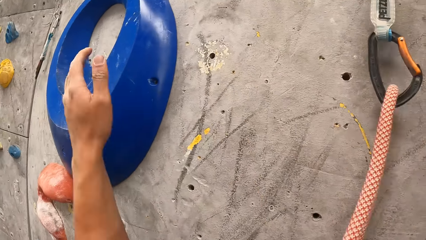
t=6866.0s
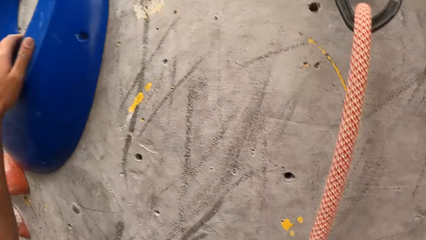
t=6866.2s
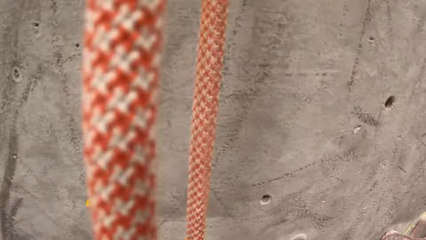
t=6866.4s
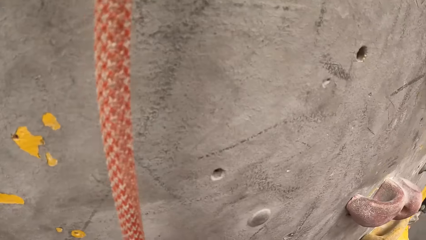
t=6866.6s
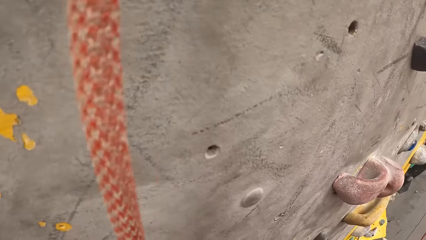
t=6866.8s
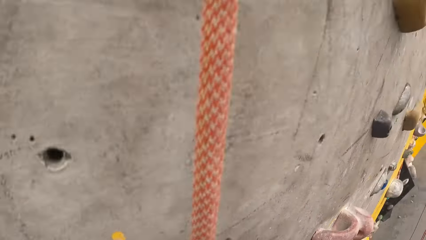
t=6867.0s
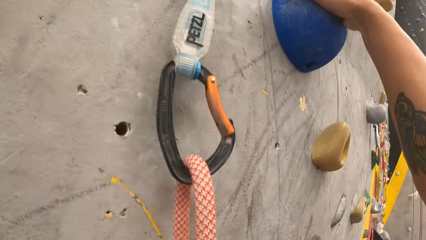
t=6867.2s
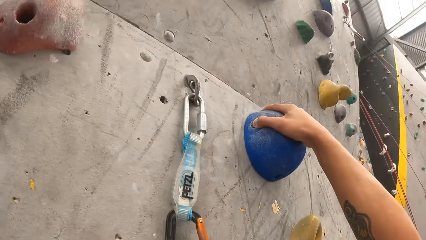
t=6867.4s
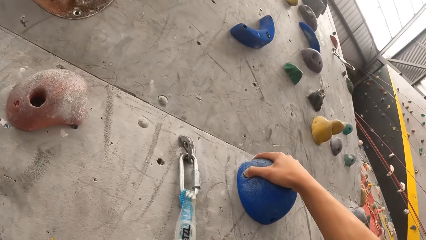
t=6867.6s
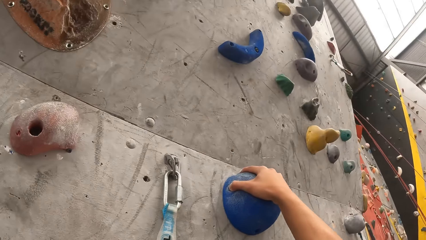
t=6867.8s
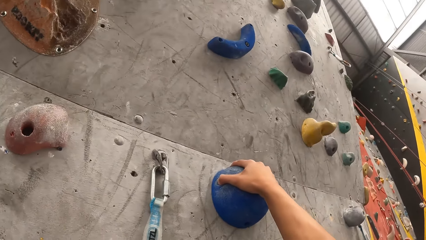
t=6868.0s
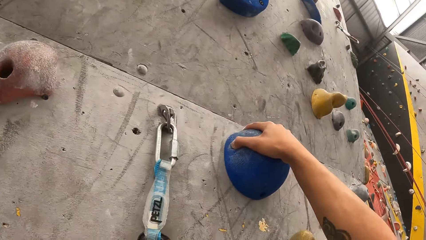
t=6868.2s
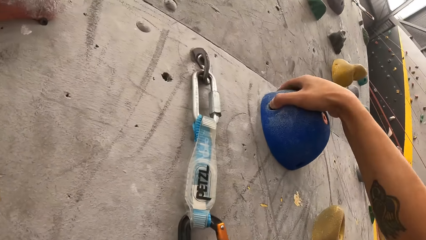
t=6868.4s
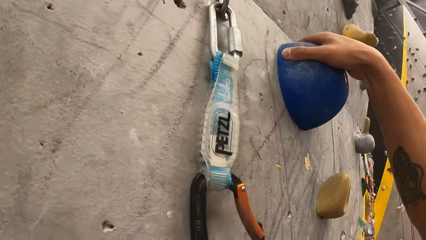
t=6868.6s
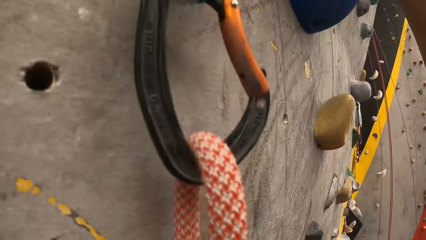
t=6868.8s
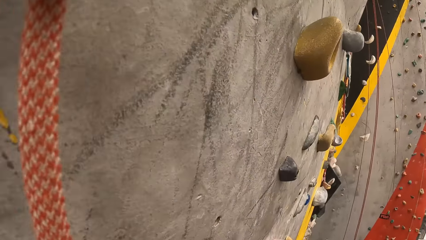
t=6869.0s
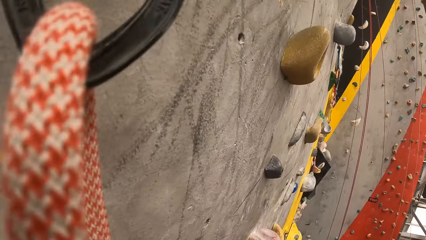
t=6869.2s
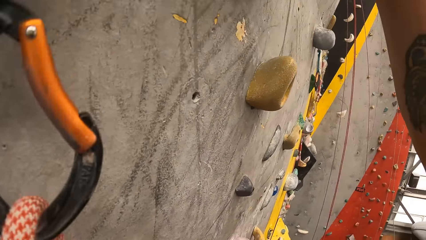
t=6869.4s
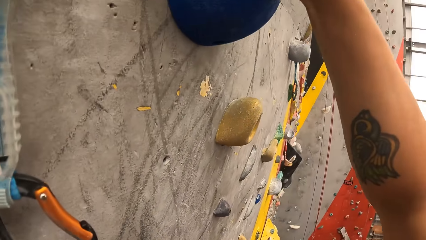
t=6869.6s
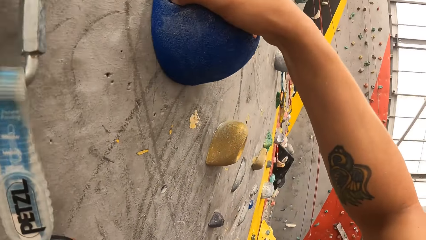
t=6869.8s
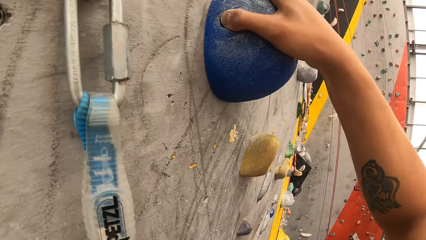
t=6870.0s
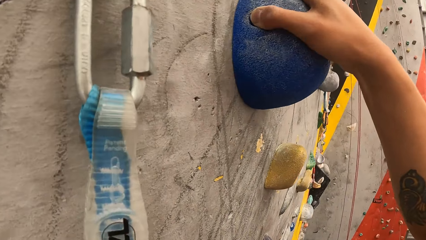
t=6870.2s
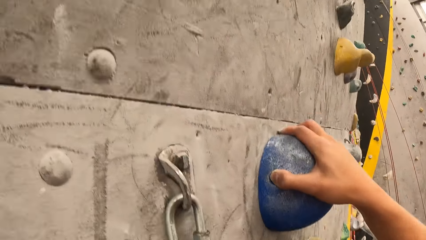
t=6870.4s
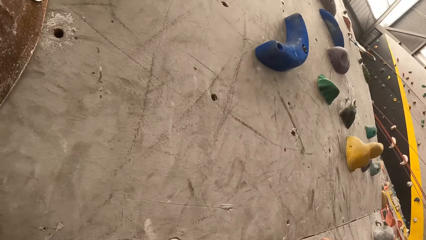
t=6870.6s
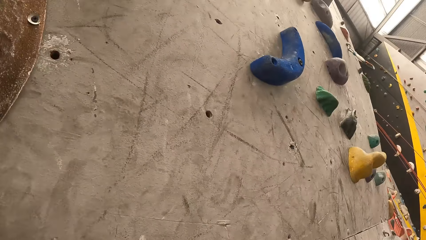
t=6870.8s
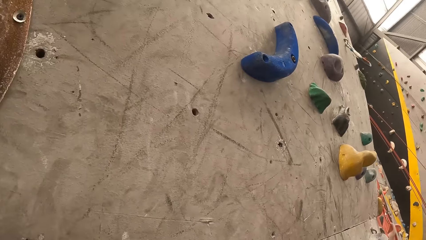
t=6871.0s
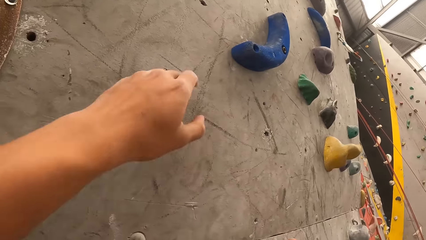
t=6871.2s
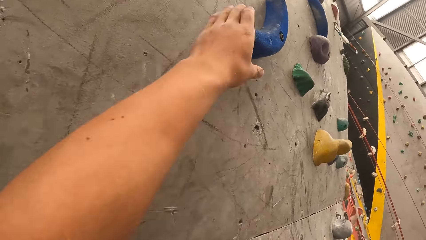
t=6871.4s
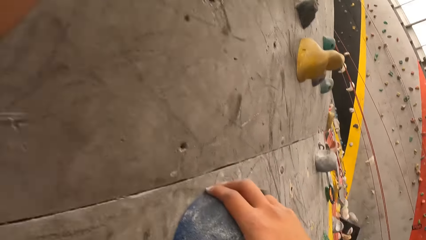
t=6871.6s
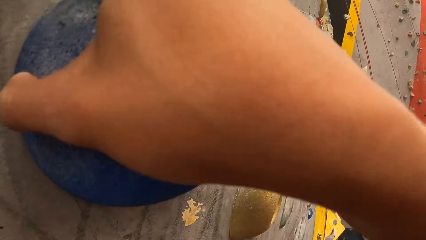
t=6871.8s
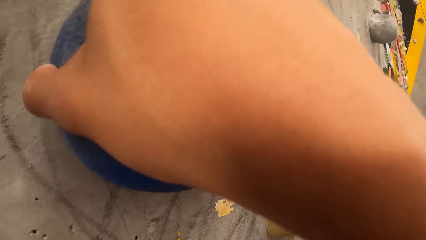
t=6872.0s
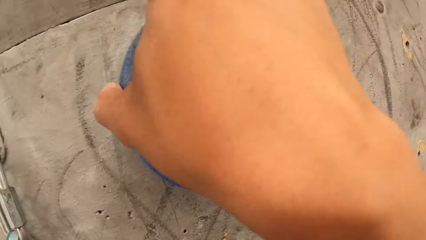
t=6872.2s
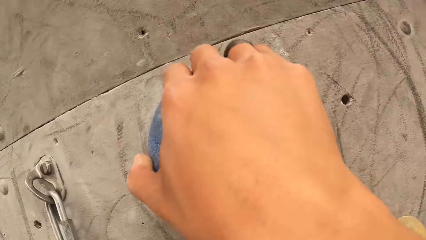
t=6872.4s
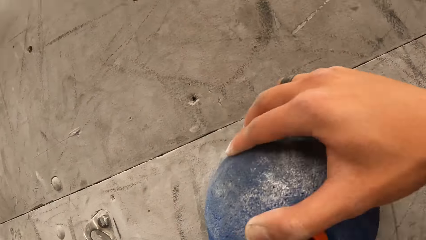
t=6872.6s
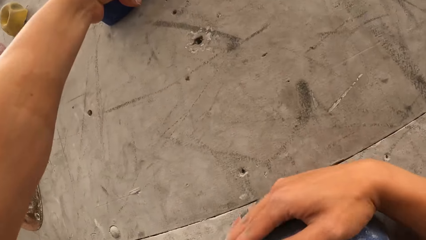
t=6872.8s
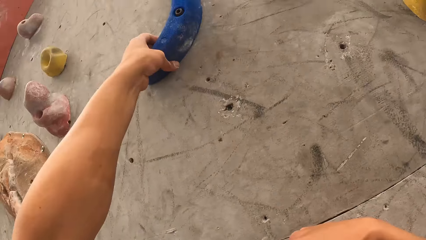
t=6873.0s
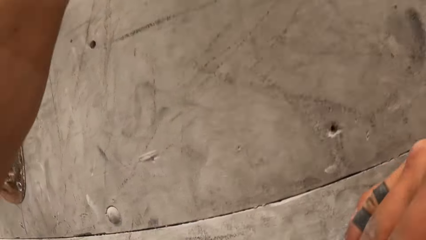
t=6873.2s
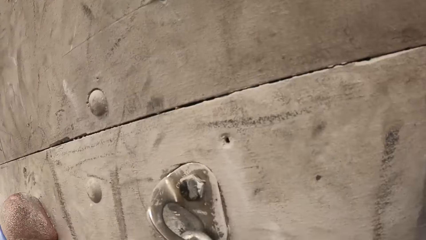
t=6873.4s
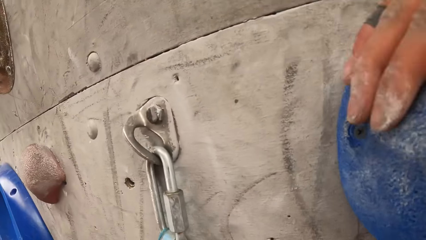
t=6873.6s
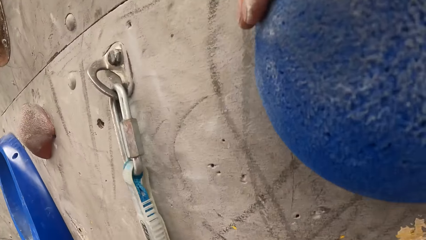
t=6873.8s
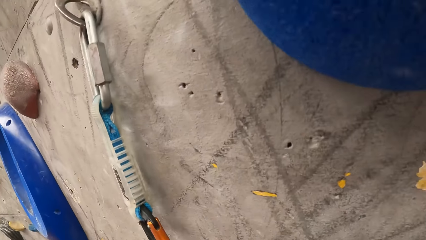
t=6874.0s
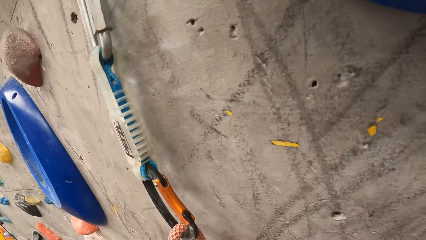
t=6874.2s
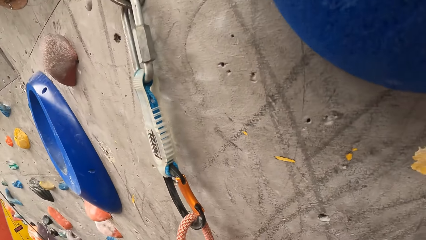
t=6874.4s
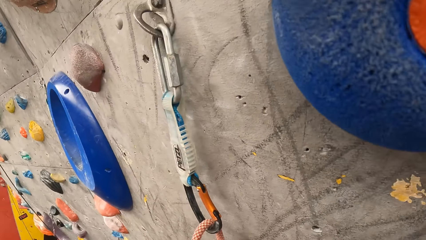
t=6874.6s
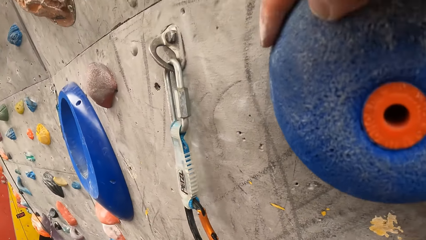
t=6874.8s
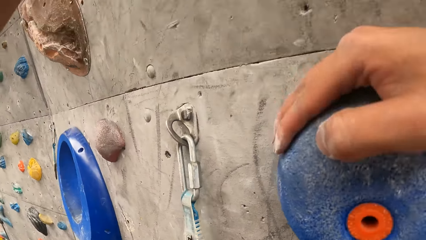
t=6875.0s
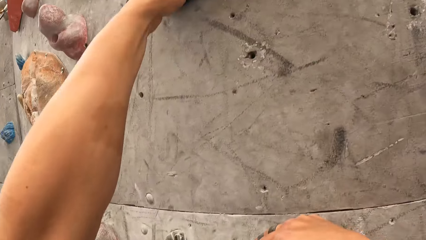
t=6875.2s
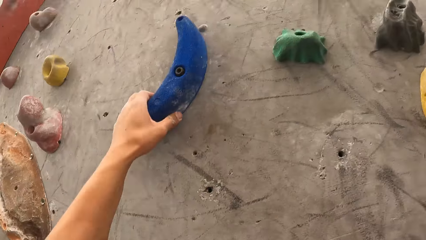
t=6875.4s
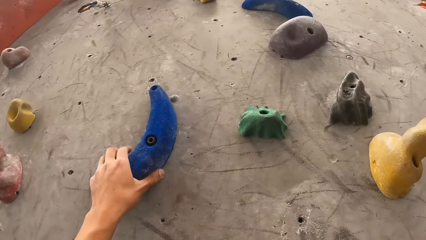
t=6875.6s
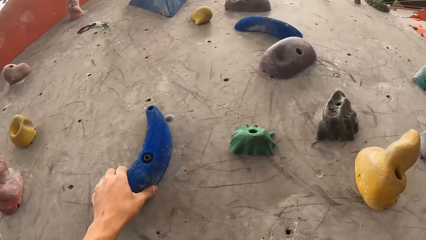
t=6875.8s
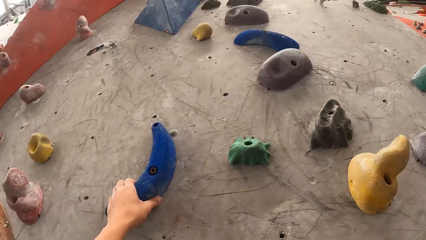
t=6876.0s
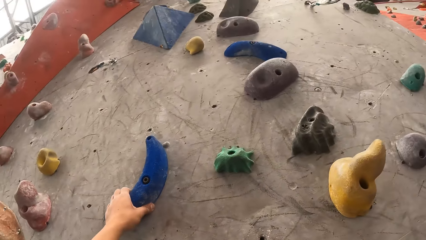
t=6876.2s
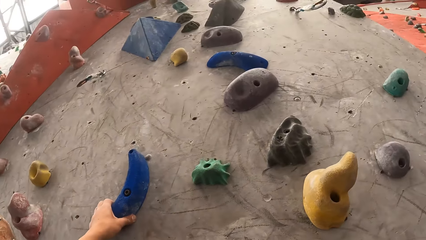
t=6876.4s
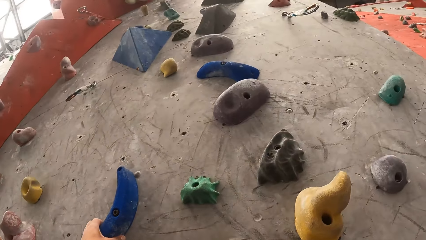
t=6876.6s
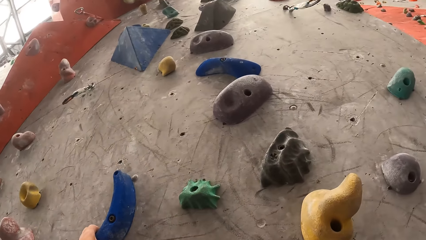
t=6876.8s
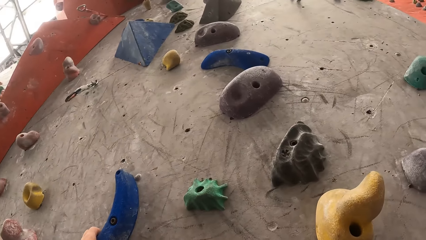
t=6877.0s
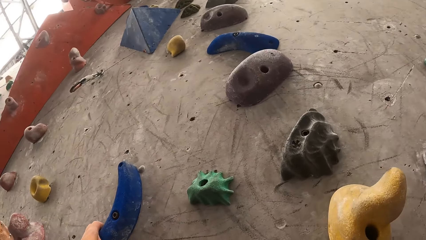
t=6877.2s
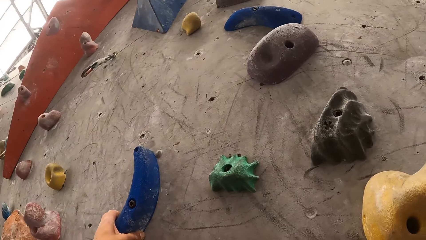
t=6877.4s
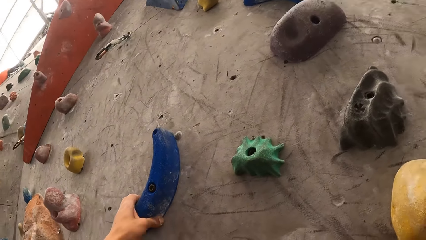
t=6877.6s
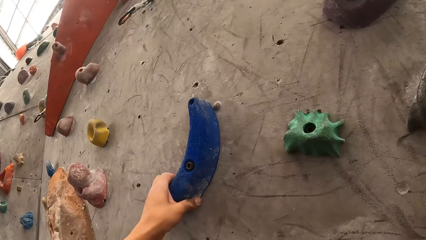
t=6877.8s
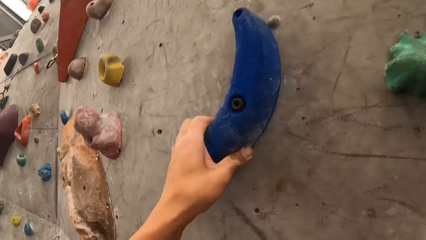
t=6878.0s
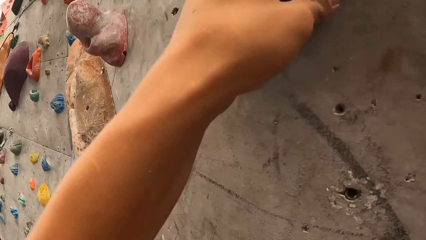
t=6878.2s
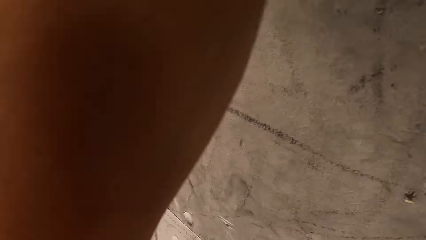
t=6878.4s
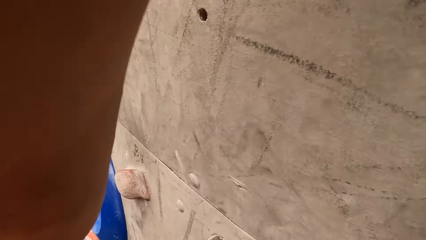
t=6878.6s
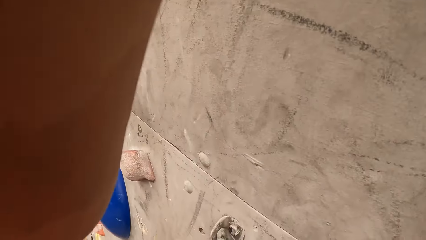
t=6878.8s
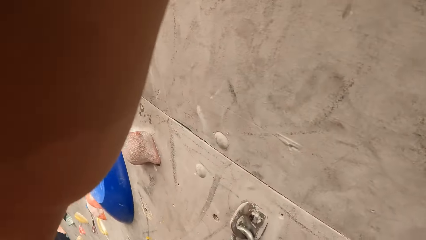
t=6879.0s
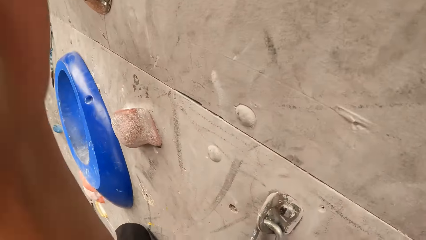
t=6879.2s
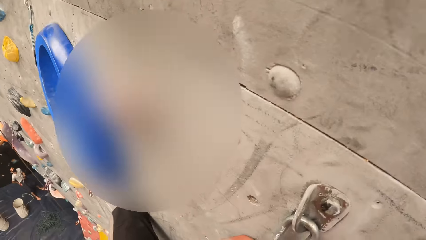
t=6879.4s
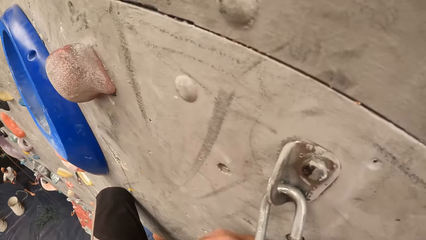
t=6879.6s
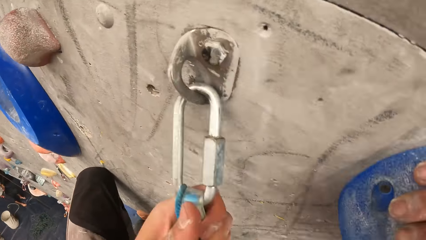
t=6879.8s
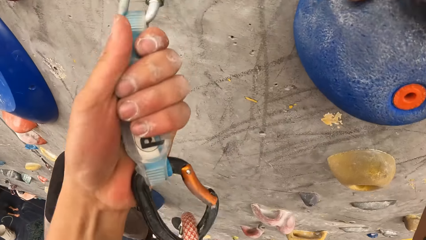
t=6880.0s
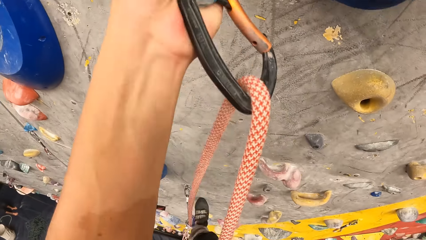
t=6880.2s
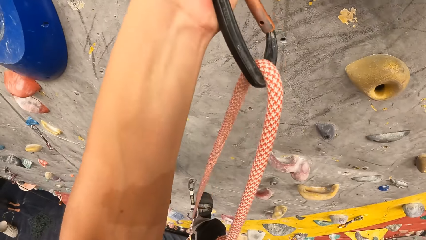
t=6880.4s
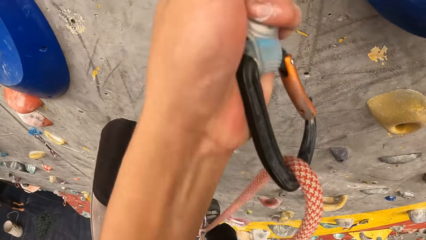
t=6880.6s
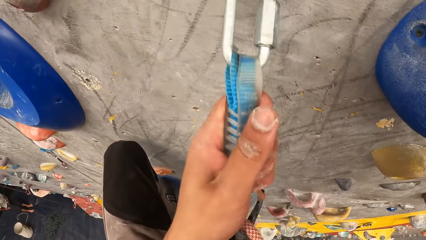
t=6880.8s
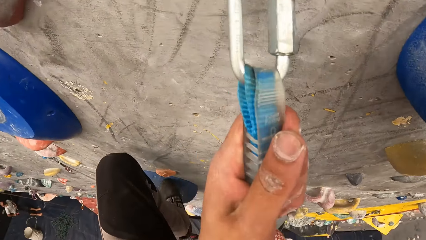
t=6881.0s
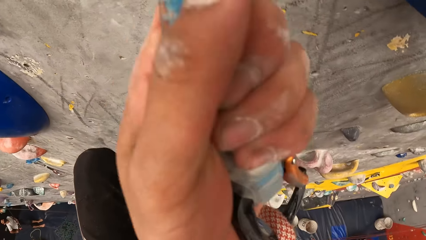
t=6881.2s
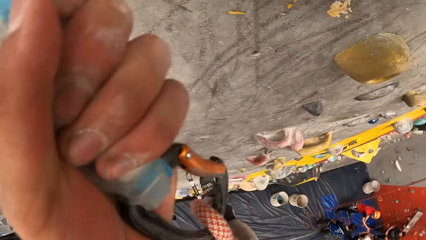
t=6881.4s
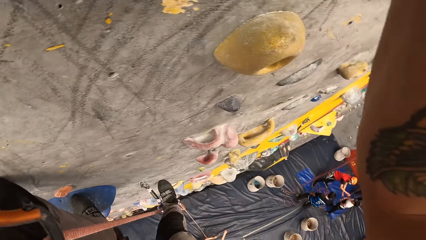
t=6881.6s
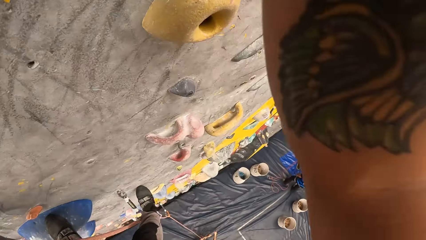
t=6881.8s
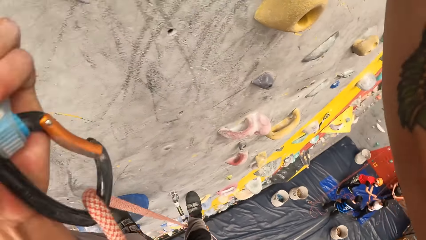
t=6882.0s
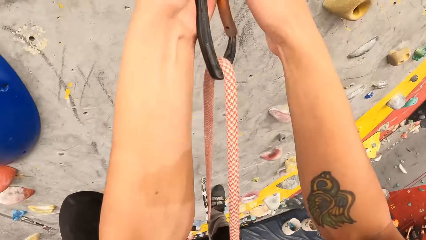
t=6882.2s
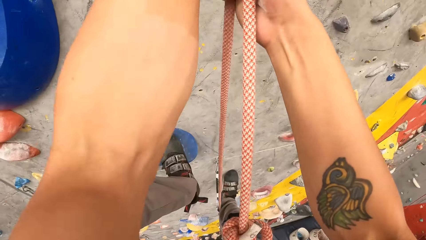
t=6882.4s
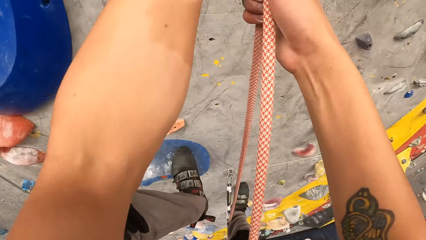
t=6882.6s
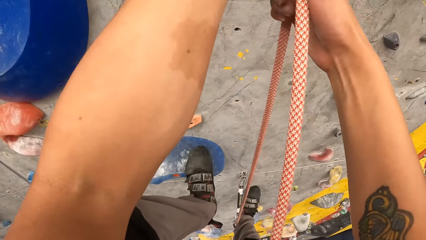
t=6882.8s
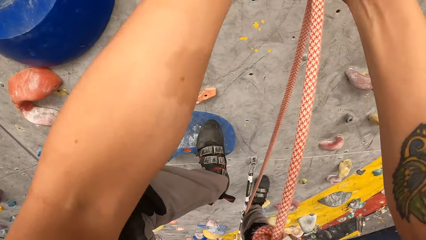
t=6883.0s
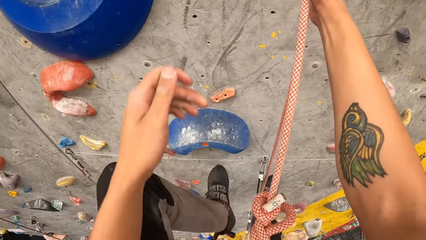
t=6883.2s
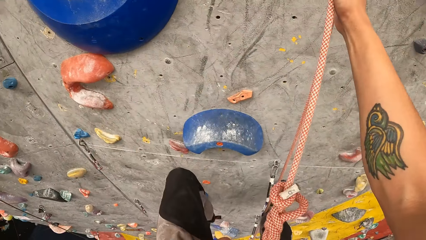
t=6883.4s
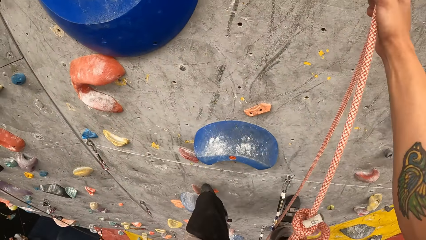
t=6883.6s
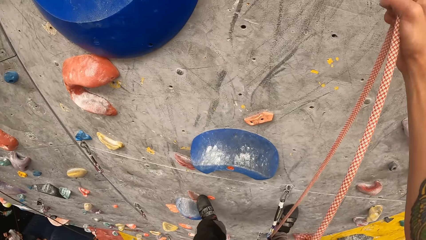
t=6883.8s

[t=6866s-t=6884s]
The camera wearer holds the climbing holds. They hold the hook to the rope.
